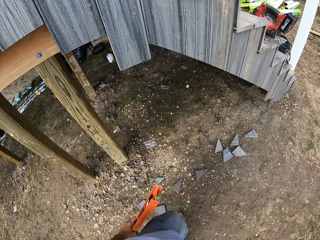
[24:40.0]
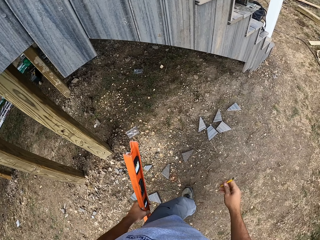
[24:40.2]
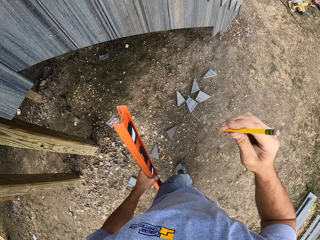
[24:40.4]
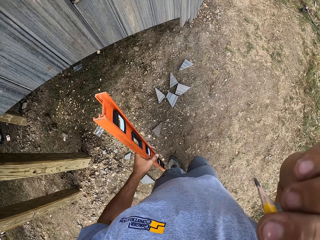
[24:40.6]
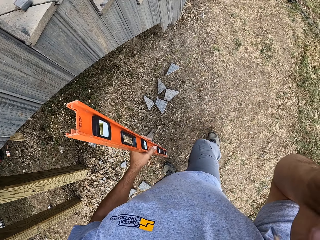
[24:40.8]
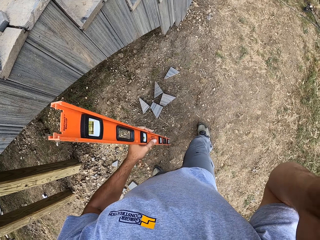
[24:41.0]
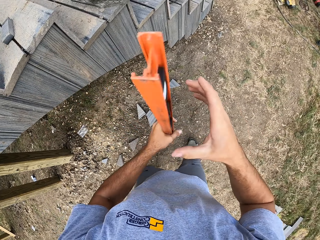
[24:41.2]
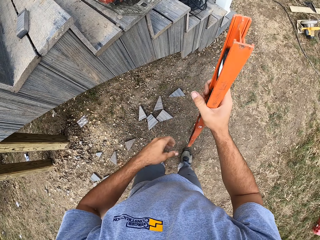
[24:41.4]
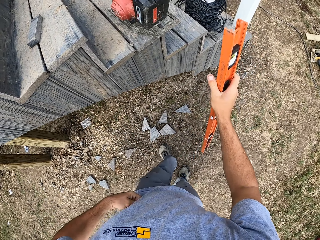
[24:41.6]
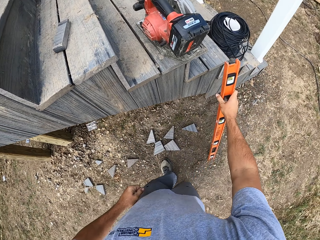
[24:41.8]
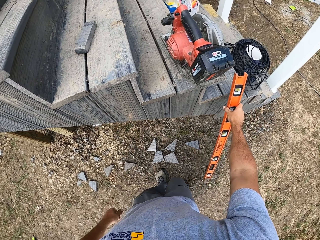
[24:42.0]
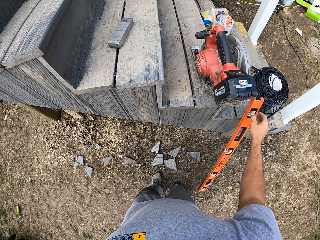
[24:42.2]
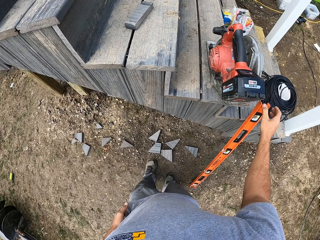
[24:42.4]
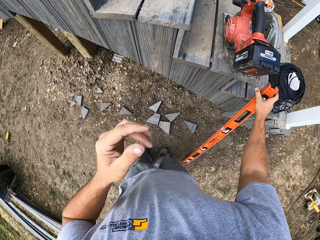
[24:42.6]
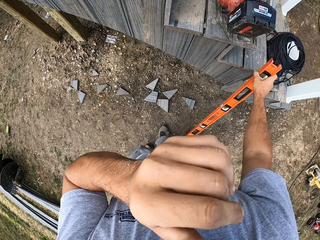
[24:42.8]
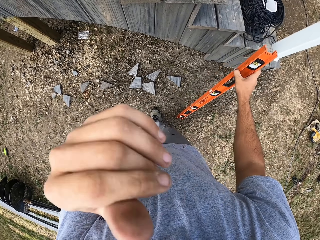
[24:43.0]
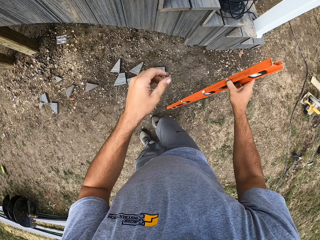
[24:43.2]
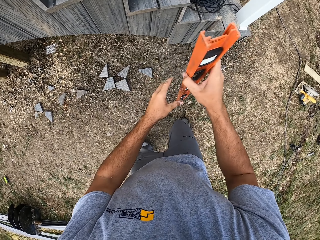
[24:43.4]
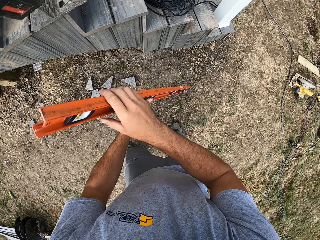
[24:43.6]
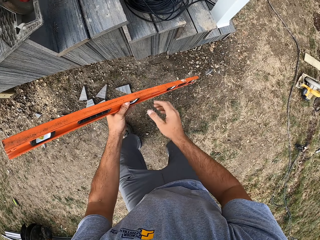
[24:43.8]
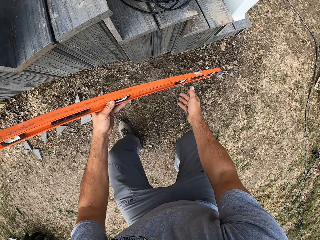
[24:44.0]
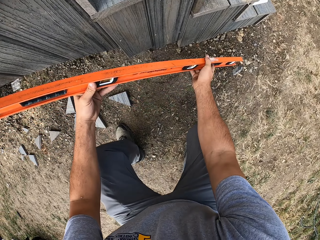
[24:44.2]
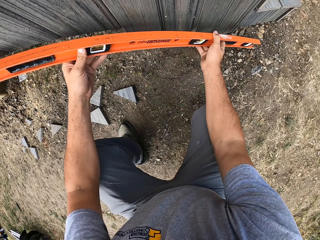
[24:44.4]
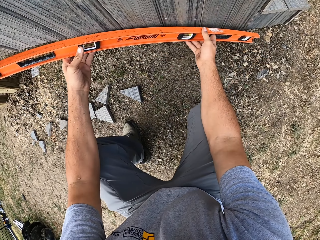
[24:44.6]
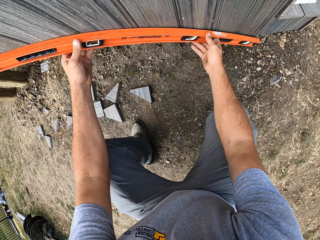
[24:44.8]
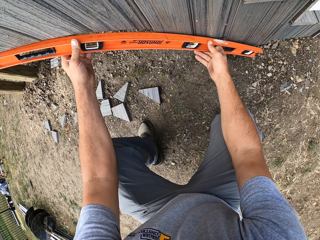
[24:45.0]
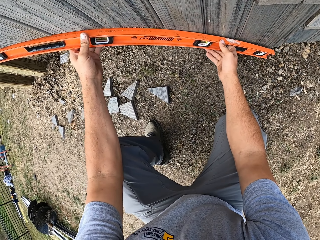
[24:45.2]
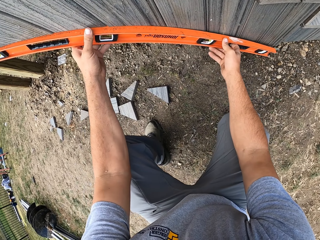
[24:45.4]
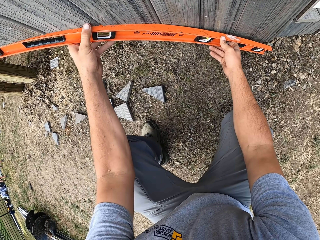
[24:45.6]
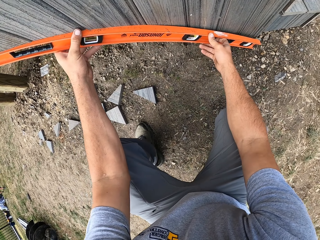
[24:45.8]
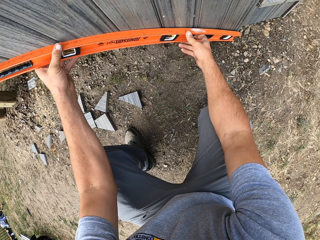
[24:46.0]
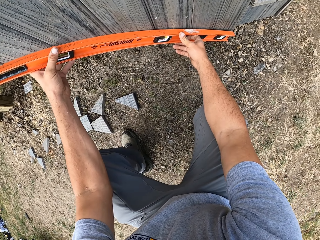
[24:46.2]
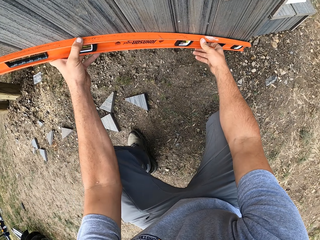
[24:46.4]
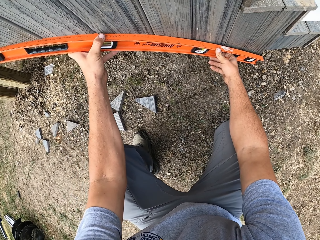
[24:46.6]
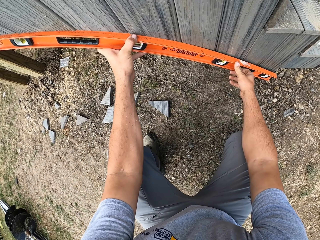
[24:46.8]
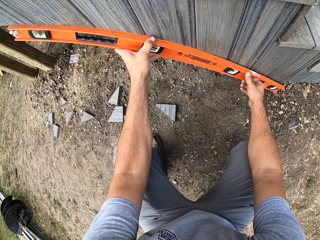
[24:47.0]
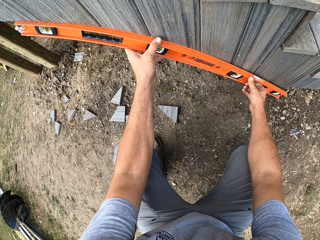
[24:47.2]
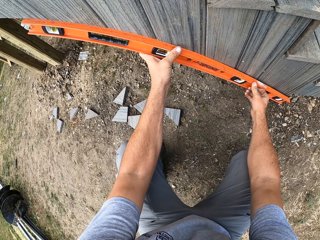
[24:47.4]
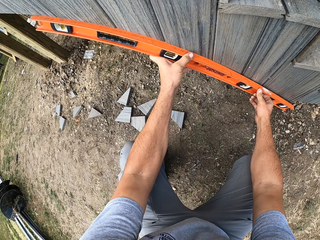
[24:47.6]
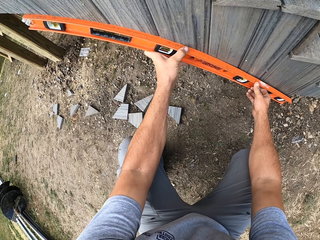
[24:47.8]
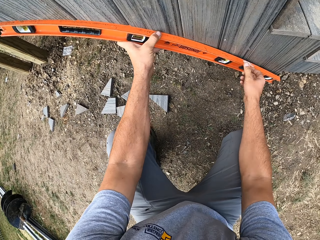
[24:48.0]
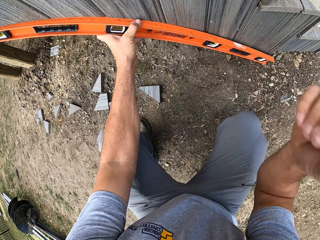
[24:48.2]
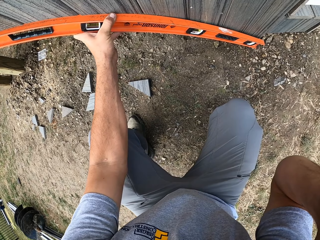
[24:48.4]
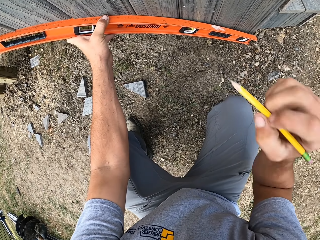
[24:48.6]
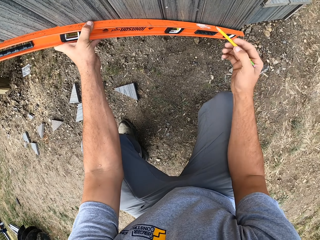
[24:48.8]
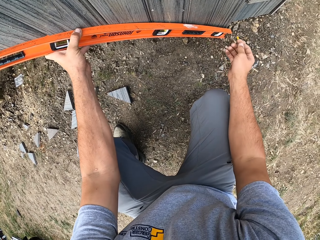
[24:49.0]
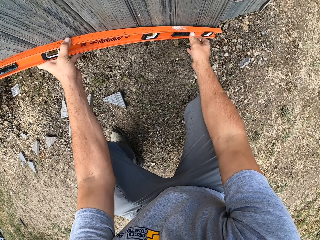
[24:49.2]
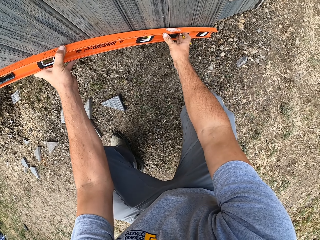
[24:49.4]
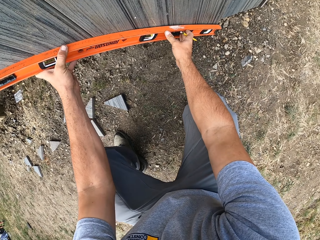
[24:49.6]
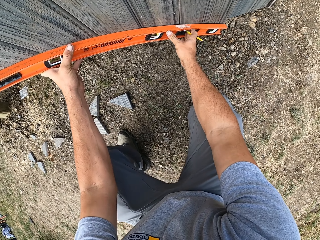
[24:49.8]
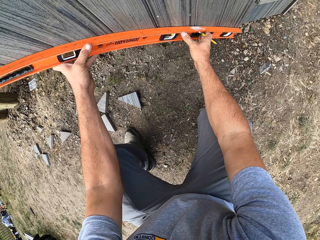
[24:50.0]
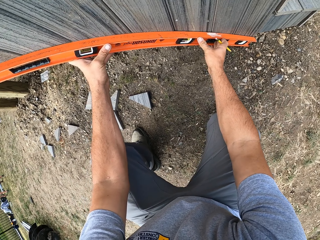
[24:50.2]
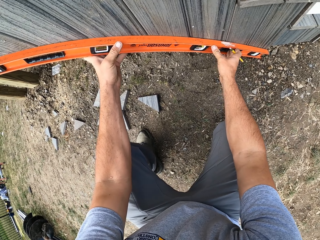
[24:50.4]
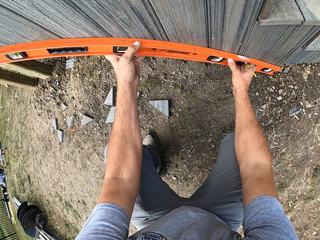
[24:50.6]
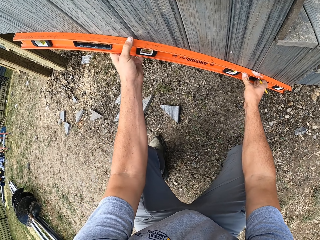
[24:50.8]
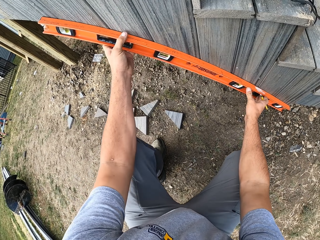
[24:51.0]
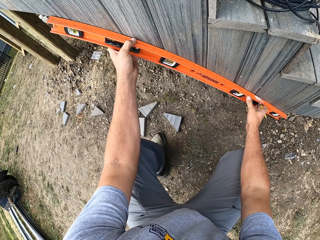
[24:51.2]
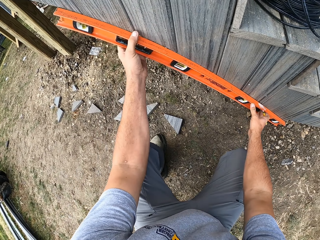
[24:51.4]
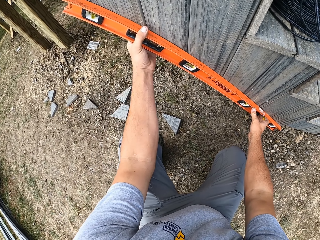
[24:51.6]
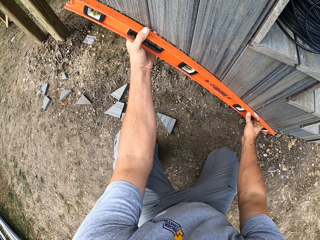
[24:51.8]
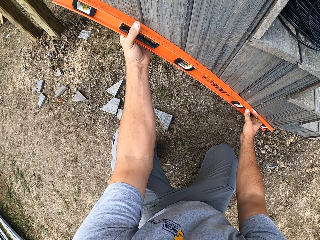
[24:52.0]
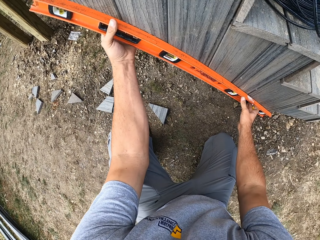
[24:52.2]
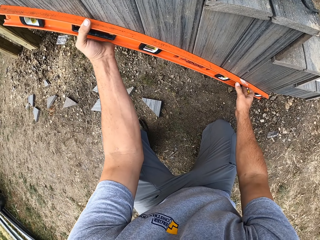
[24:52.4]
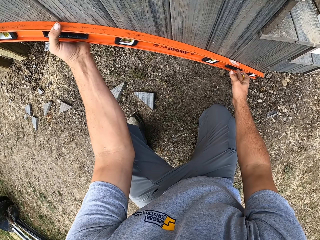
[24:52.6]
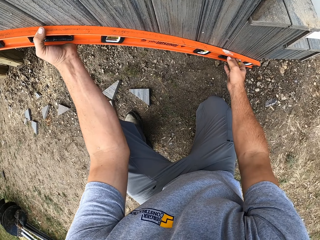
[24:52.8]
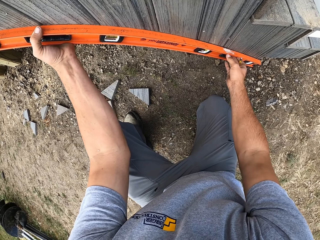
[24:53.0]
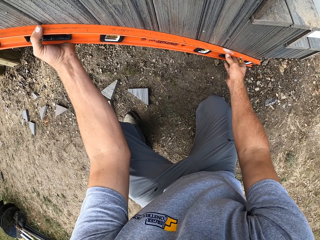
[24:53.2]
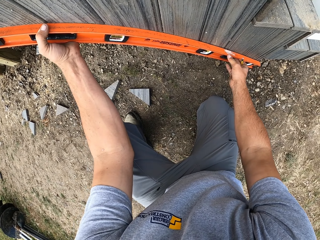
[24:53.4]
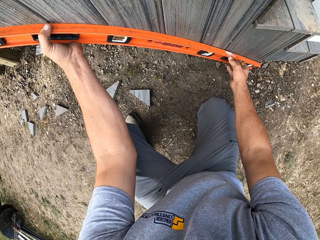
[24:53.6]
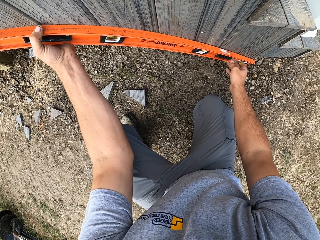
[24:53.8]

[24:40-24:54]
The camera wearer removes the spirit level or meter level from the timber surface. They walk around a verandah. They put the pencil on something. They rest the spirit level on the steps. They pick up the spirit level from the steps. They tilt the spirit level. They measure a piece of wood with the meter level. They hold the spirit level on the stairs surface. They take the pencil. They mark the piece of wood with the pencil. They adjust the spirit level on the timber surface. They measure the piece of wood with the meter level.

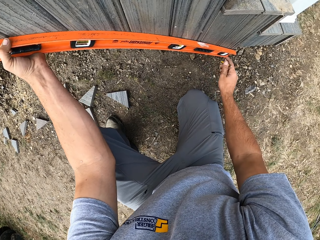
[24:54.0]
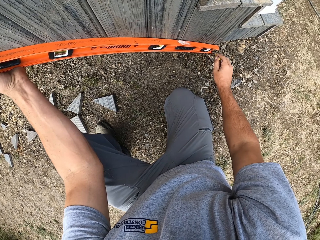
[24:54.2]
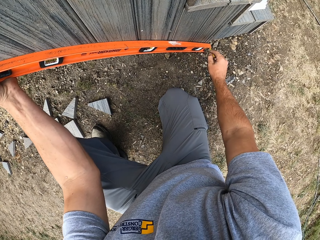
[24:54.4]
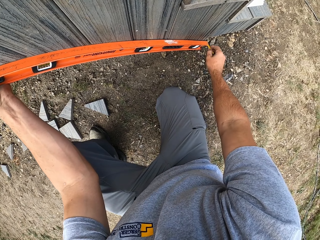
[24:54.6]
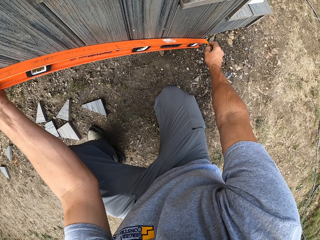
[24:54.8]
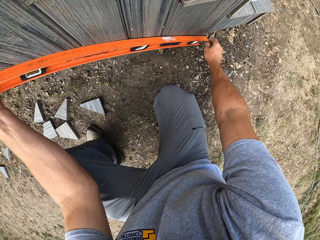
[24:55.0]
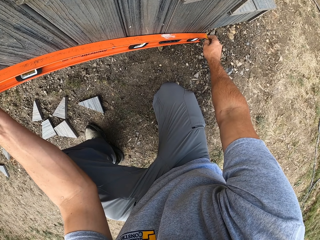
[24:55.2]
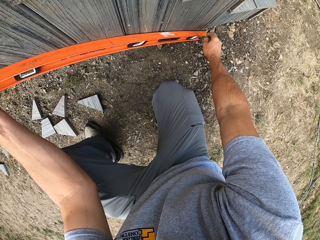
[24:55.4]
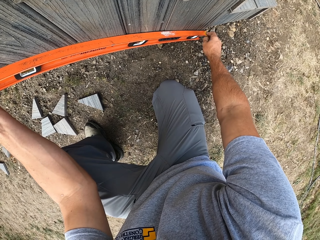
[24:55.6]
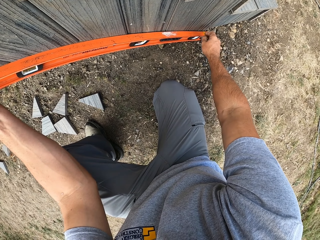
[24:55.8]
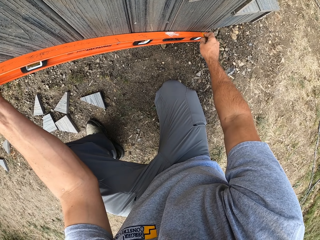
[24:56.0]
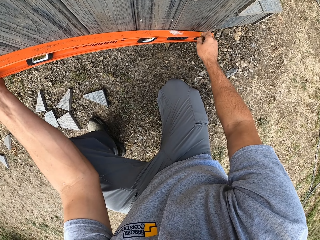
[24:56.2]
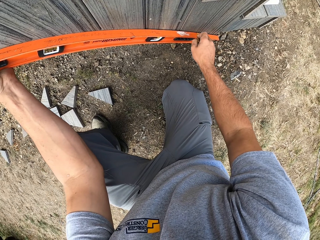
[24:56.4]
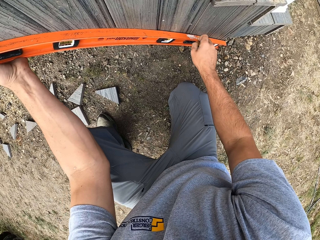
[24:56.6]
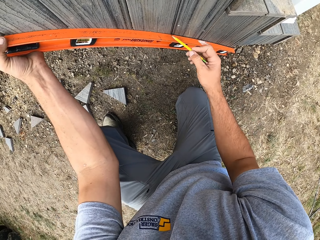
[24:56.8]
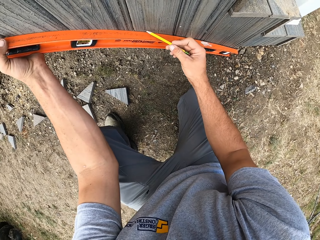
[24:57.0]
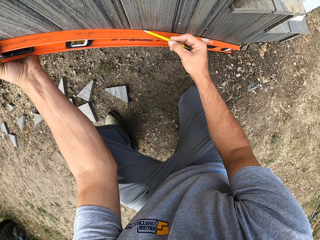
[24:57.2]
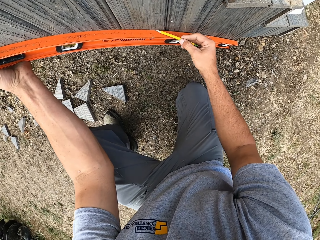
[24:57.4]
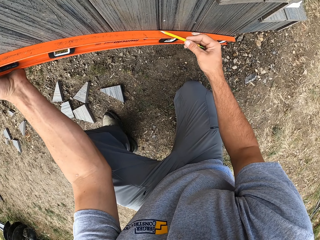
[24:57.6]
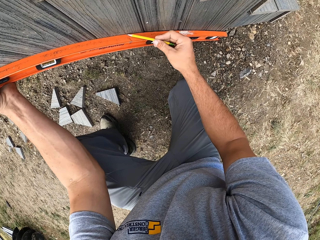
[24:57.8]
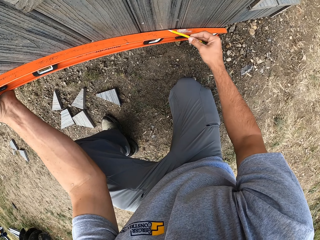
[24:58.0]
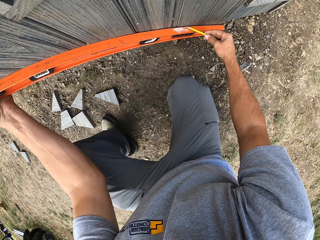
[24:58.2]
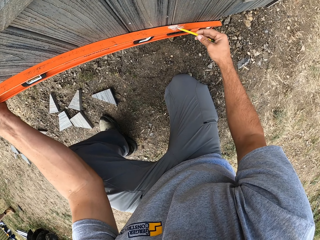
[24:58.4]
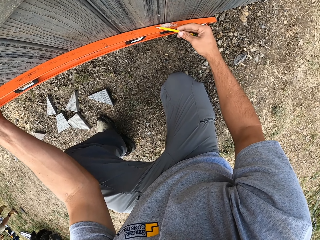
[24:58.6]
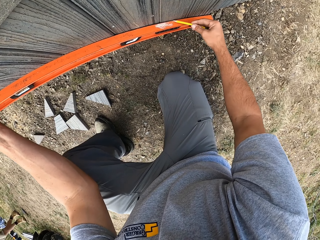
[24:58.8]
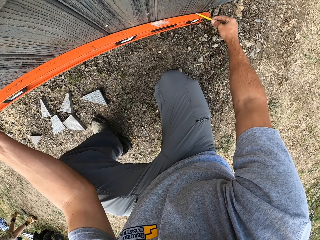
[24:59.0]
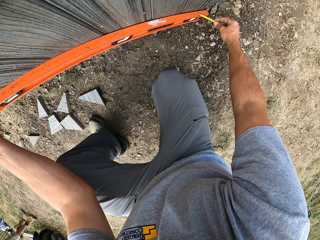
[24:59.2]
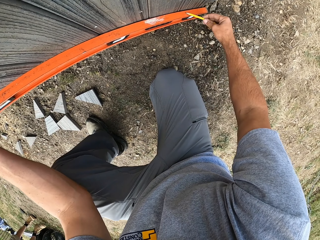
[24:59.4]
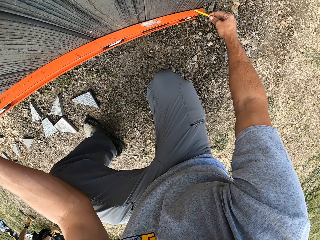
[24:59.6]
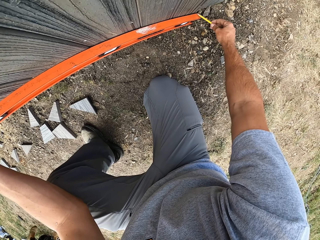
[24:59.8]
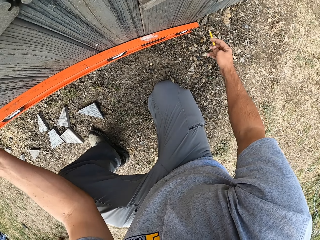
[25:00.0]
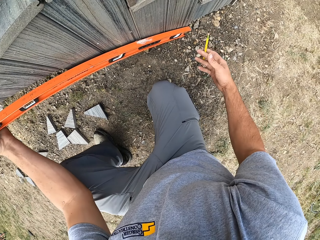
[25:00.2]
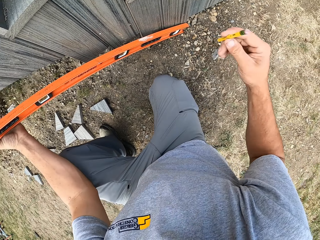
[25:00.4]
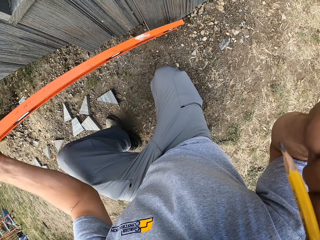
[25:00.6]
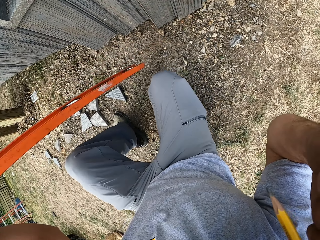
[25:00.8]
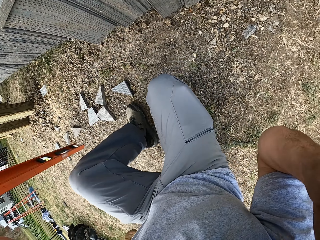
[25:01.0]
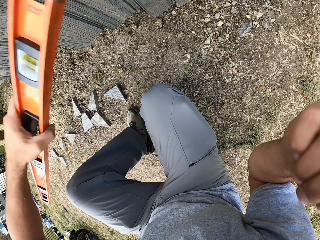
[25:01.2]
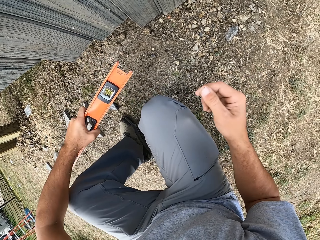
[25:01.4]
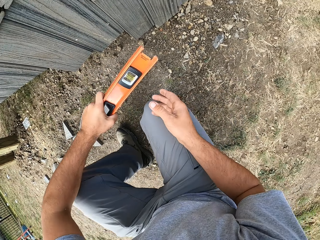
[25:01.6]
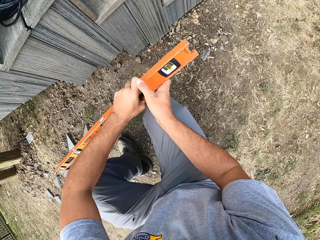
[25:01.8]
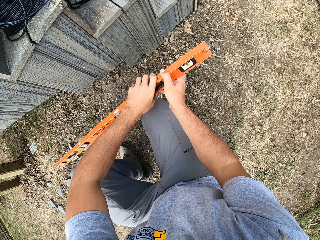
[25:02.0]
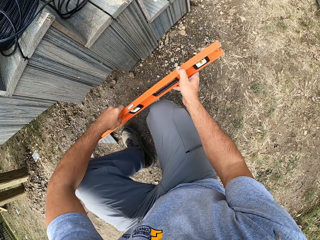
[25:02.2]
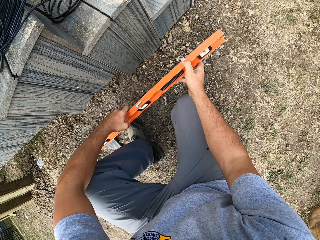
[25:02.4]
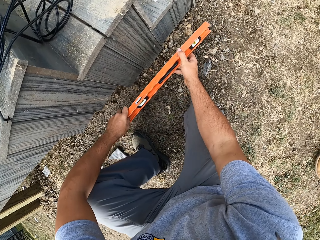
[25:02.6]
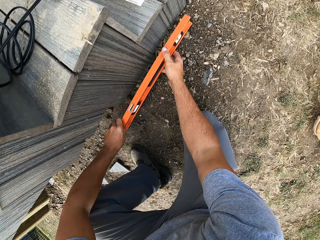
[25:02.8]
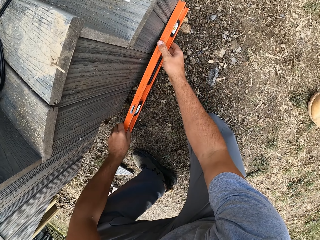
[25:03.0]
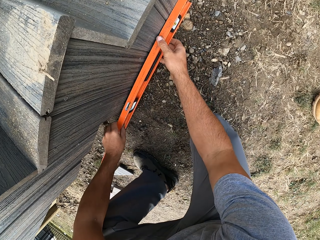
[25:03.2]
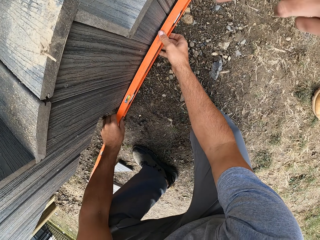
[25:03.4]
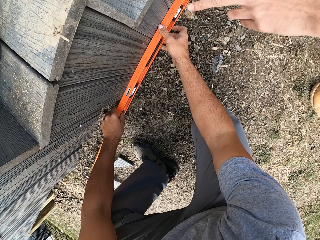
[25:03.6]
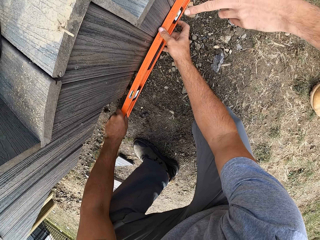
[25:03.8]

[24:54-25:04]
The camera wearer draws a line on the timber surface with a pencil. He puts the pencil on his ear. He measures a piece of wood with a meter level or spirit level. He places the spirit level at the base of the stairs.
